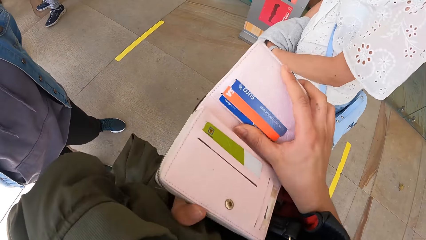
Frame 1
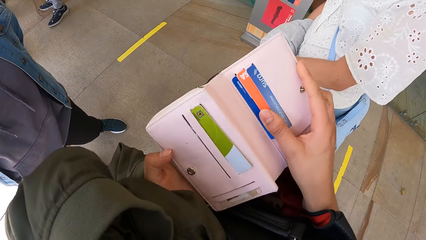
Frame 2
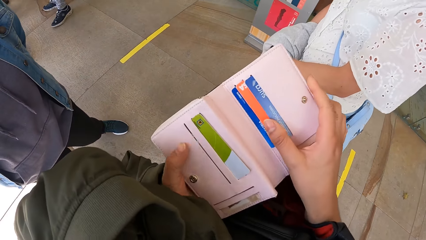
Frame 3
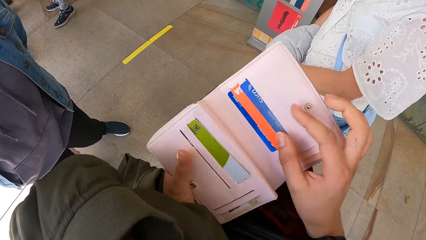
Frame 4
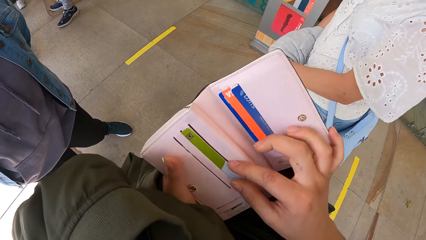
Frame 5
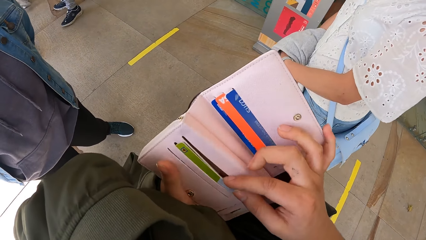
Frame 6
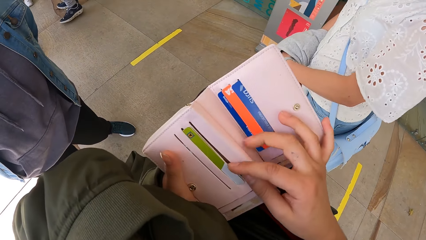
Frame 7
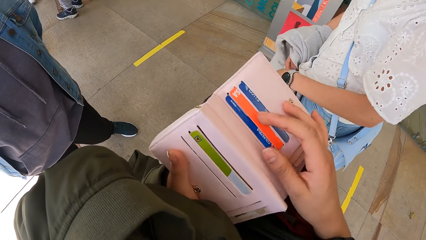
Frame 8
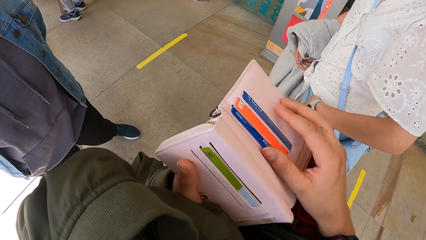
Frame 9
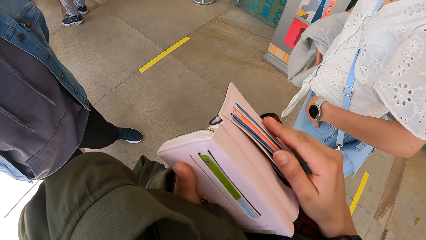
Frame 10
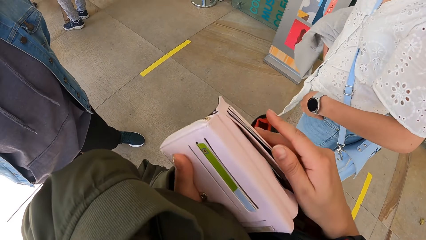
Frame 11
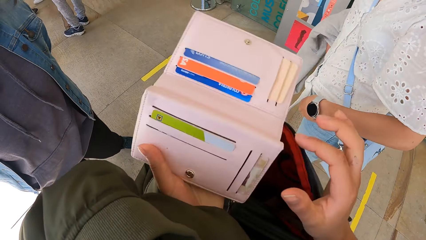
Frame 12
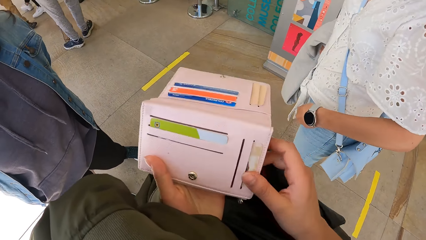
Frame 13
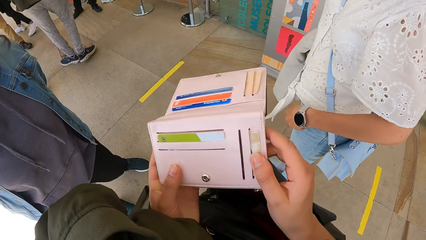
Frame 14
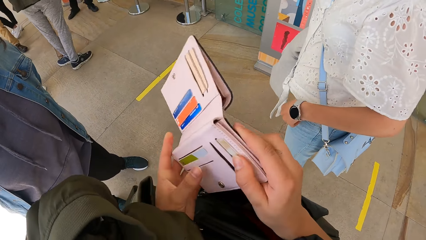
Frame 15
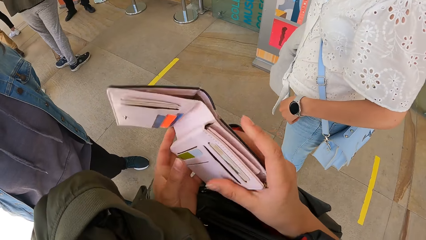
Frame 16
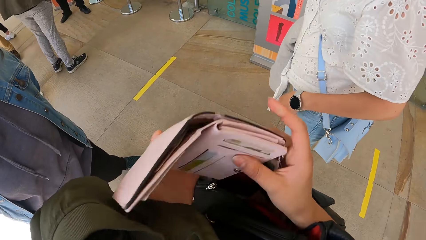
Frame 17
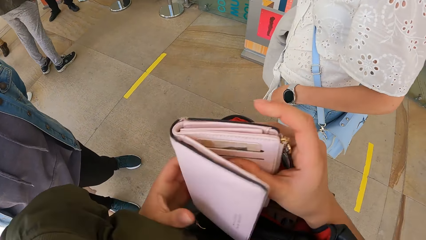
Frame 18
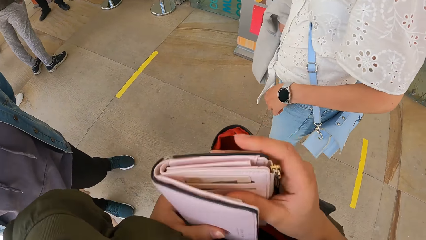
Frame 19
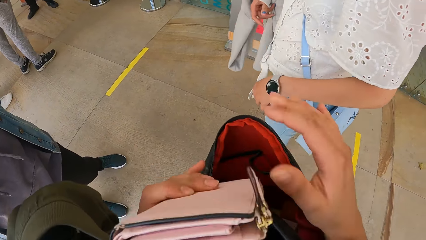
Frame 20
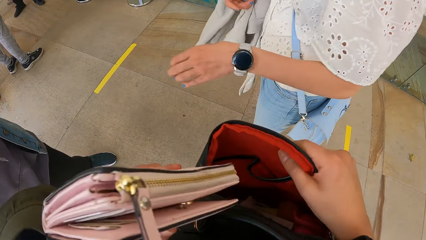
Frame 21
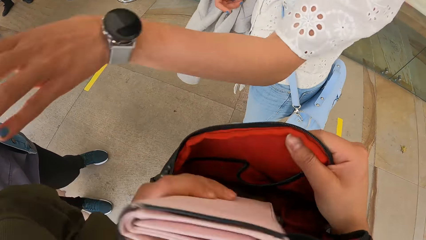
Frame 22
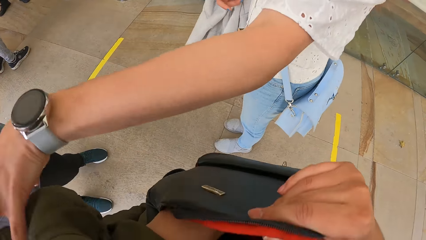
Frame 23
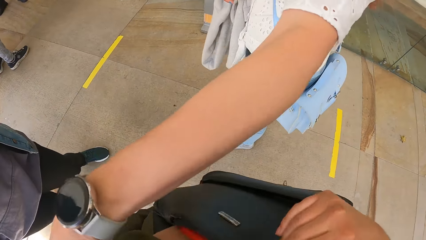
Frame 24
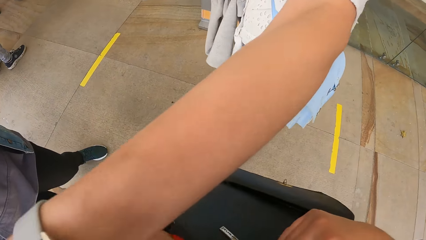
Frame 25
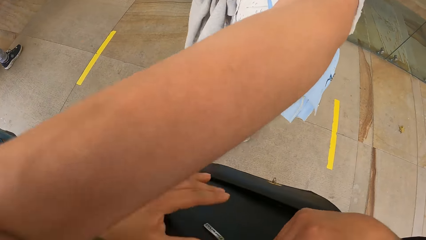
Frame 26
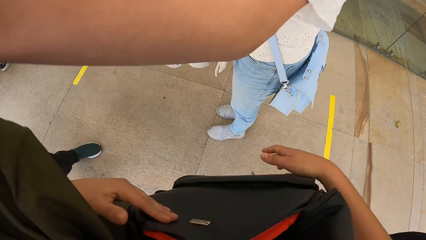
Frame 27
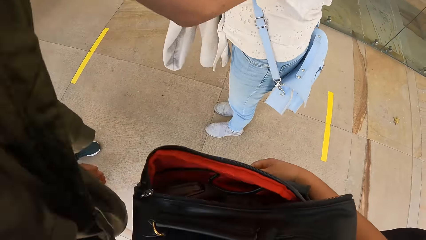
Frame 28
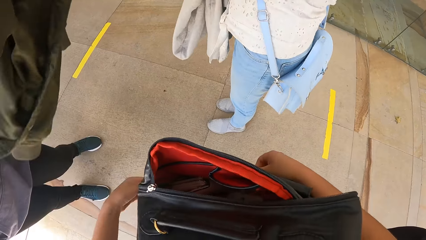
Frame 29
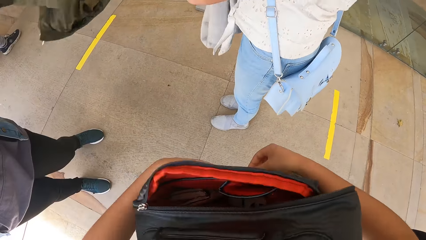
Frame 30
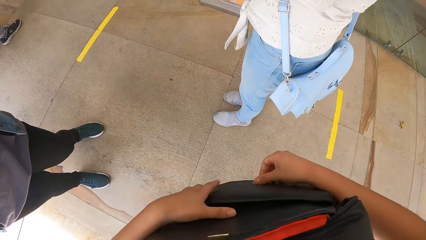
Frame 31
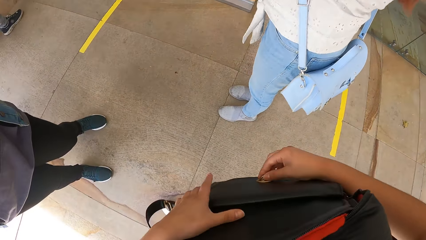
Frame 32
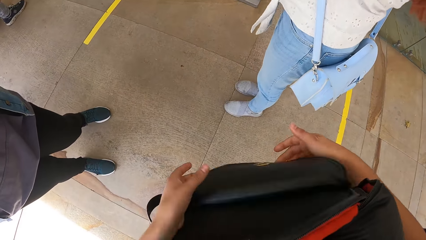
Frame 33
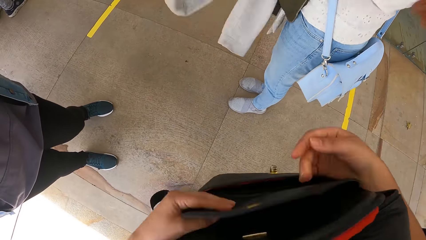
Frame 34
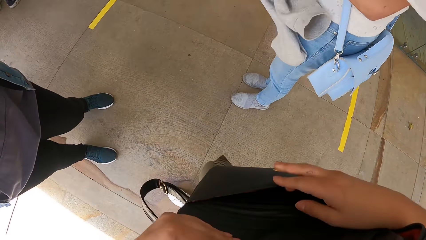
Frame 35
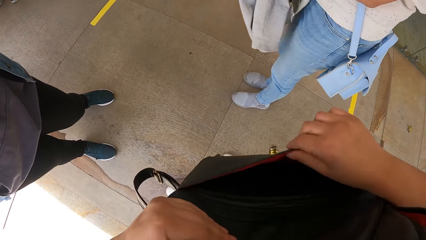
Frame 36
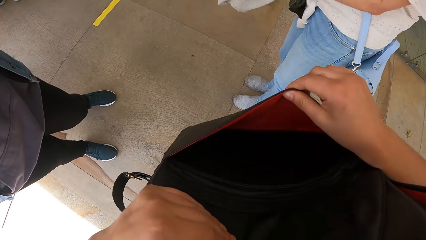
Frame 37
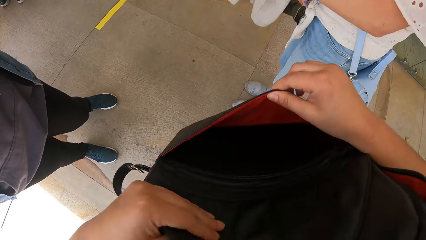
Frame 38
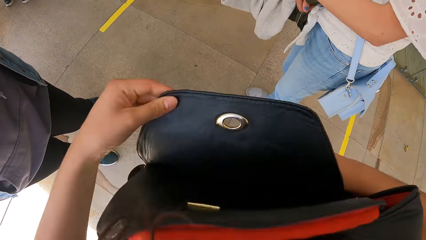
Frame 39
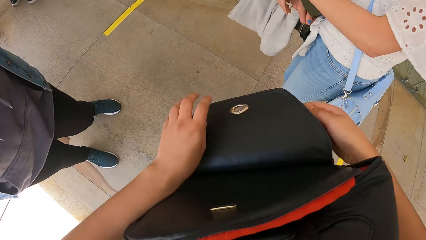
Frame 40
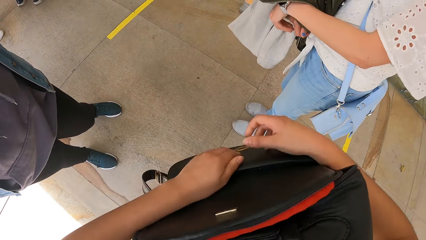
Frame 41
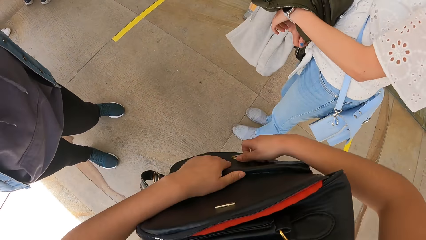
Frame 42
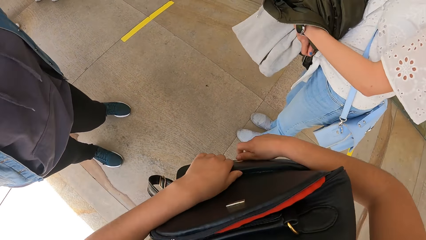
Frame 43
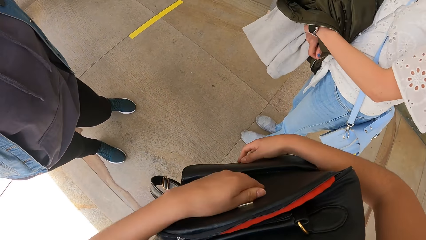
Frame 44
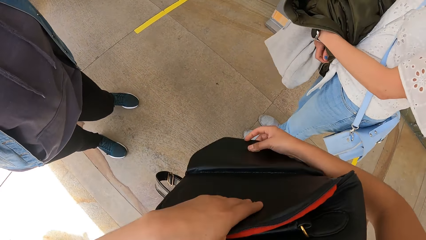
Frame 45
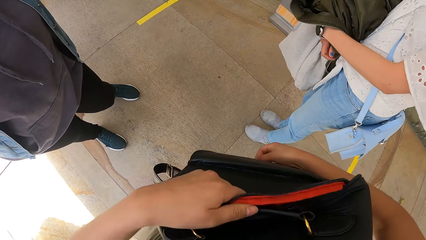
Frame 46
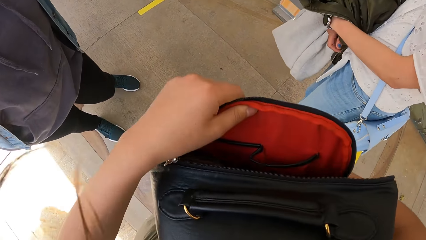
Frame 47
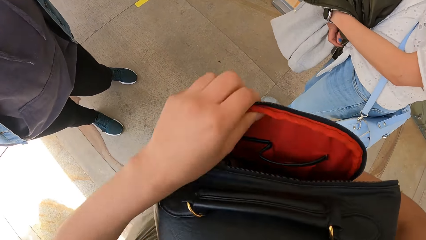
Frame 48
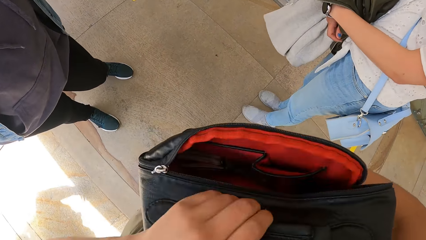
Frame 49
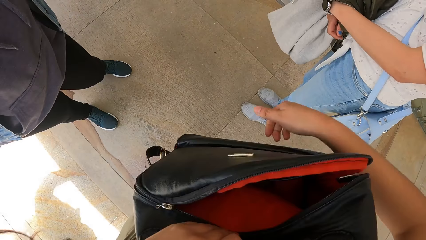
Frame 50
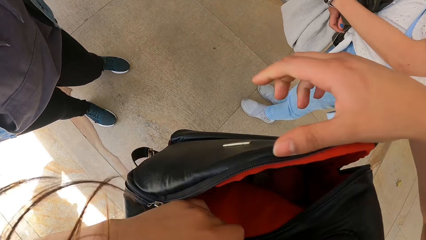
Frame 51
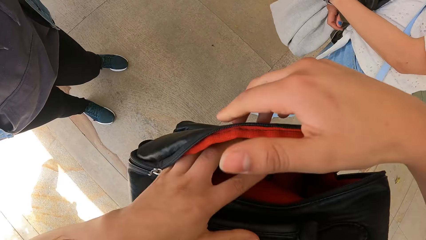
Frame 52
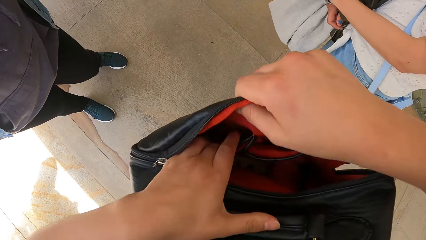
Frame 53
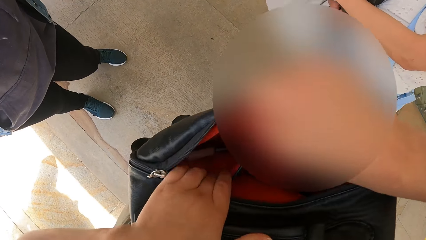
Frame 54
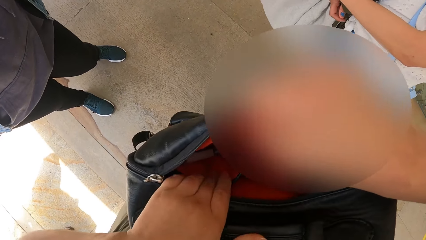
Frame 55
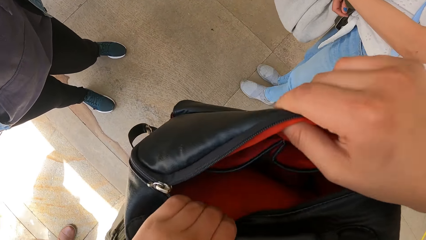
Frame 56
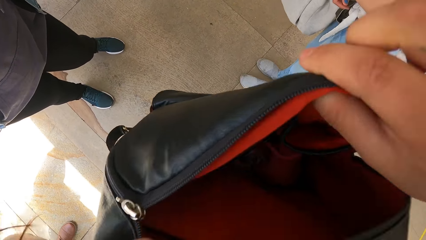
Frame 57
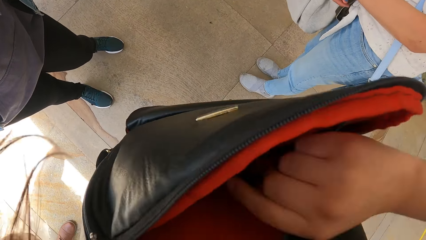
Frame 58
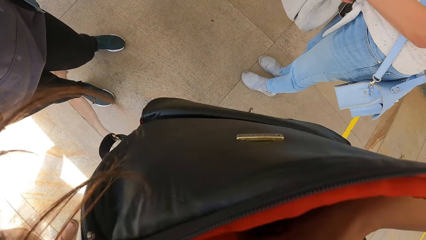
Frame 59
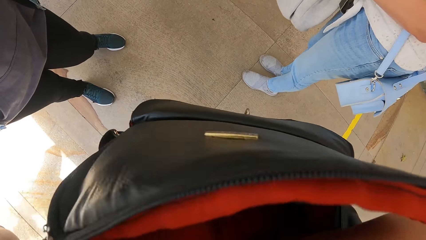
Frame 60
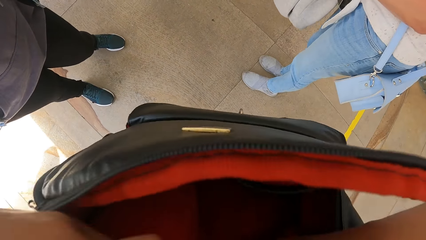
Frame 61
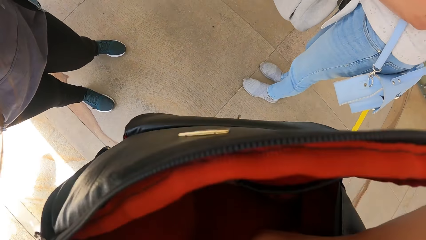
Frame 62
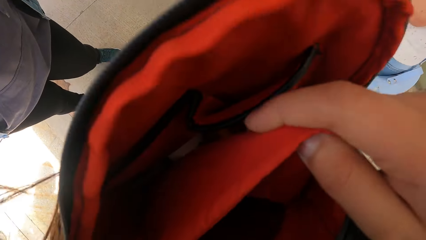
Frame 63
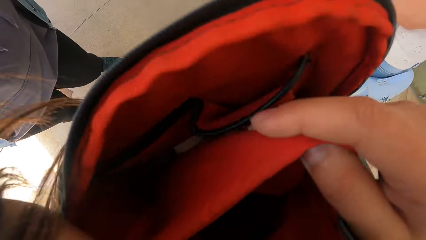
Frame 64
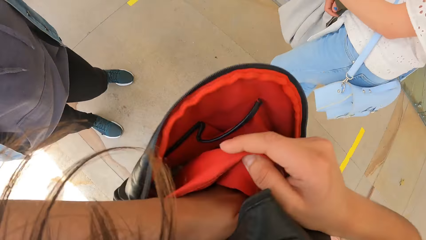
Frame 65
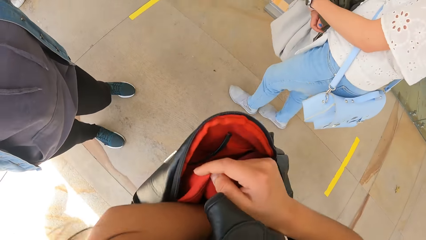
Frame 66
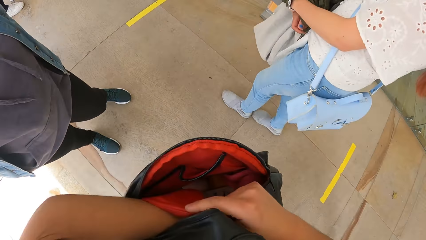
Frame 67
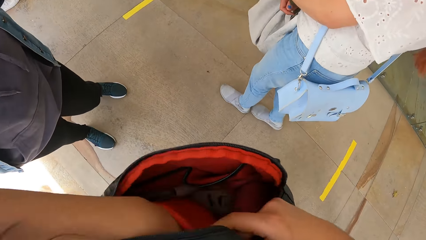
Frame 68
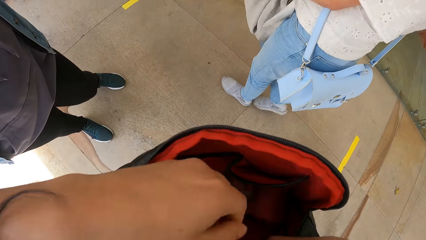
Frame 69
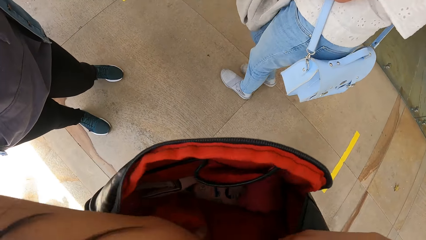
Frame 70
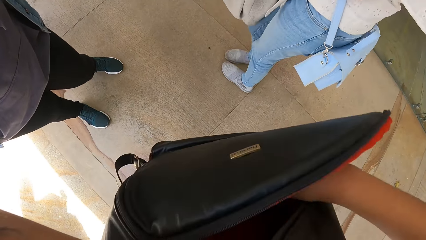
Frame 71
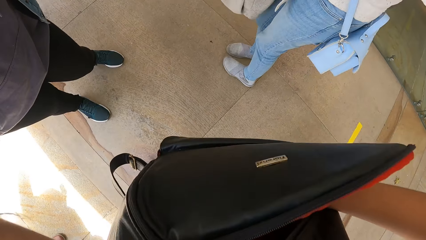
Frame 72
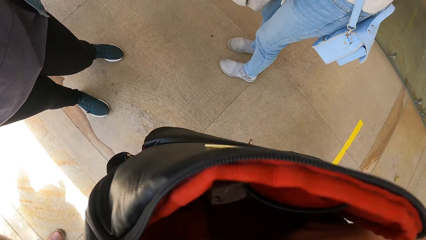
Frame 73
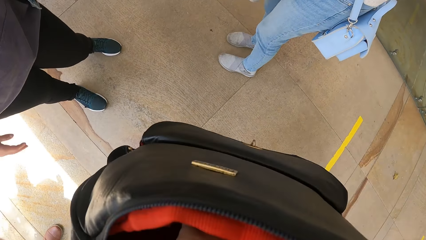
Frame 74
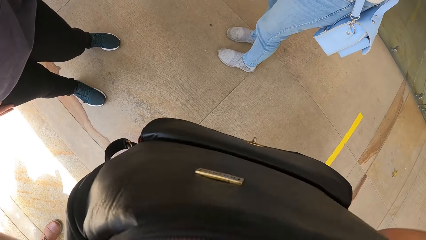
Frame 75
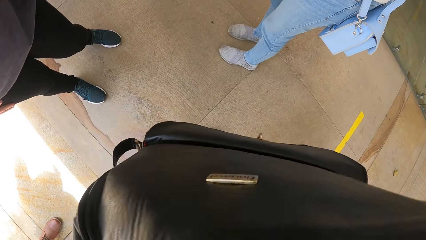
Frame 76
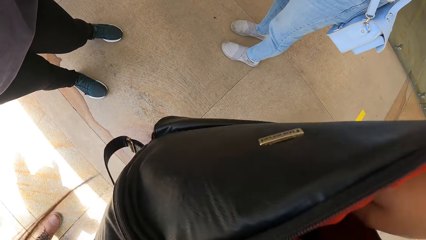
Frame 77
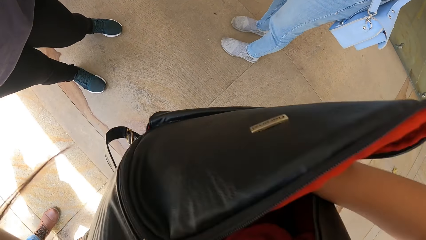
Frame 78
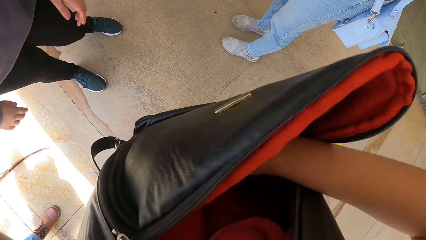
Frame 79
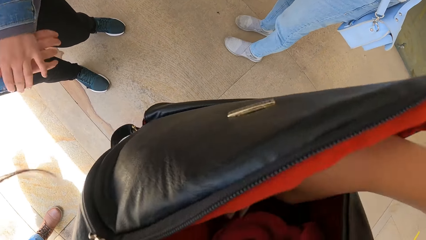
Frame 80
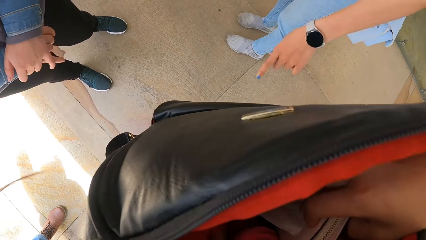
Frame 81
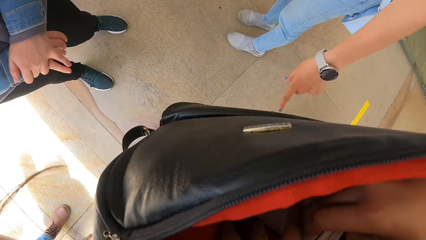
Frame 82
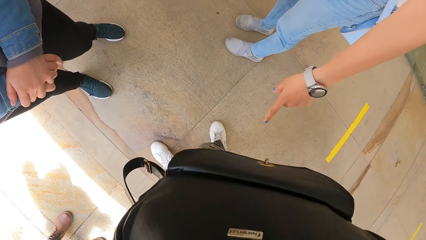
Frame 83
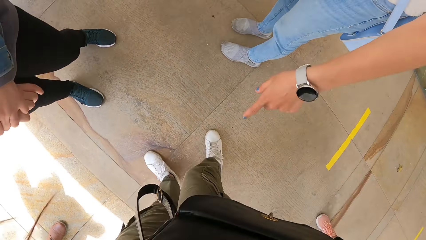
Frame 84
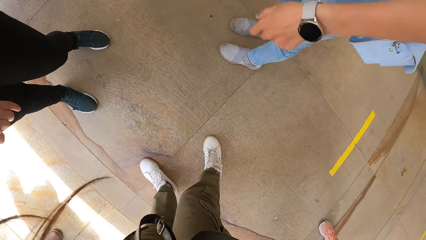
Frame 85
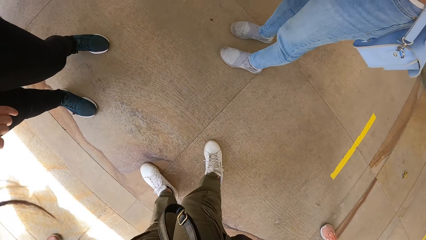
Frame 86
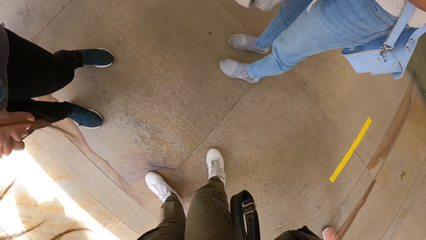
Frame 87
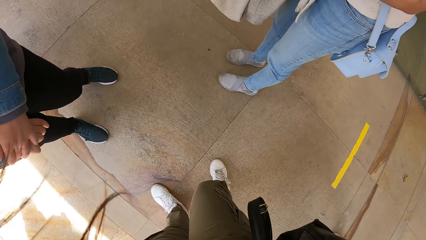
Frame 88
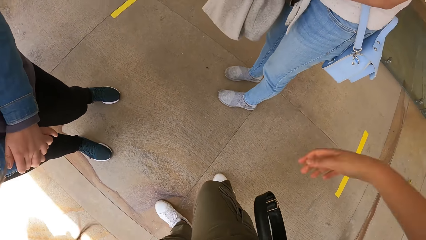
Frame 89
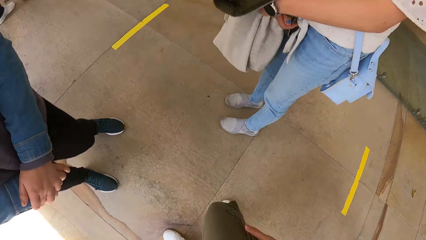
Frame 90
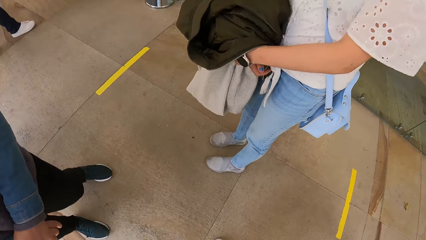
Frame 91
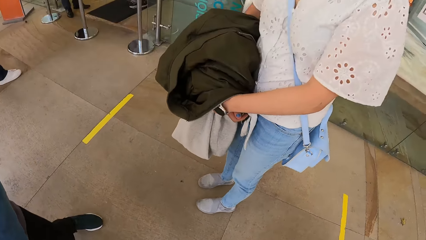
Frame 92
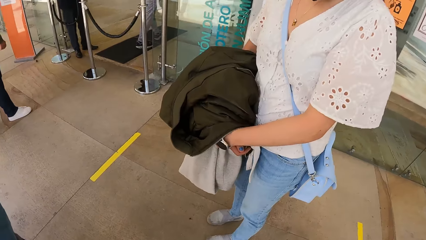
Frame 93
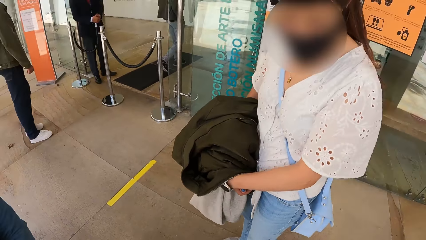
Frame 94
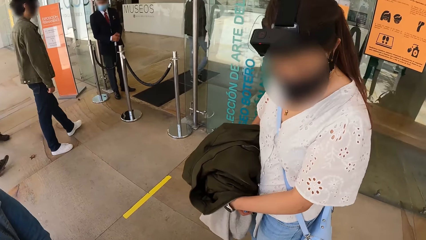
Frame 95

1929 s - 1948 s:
The camera wearer opens the purse. She places the purse in the bag on her body with her left hand. A woman takes the jacket from the camera wearer with her left hand. The camera wearer searches through the bag on her body with both hands. She looks inside the bag. The woman points to the floor with her left hand.
